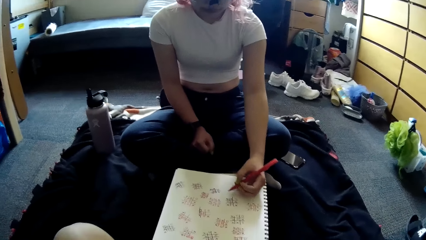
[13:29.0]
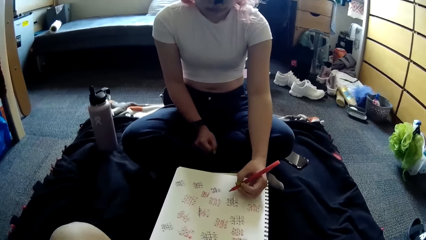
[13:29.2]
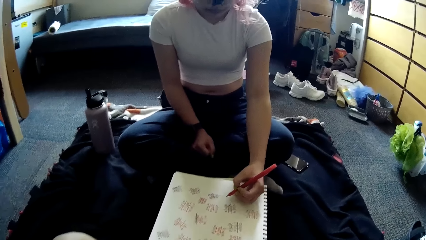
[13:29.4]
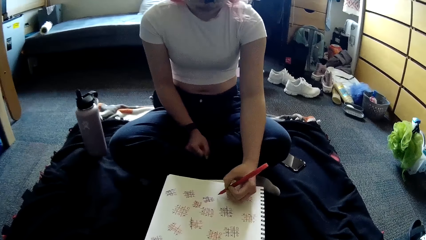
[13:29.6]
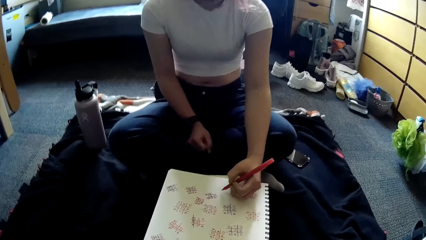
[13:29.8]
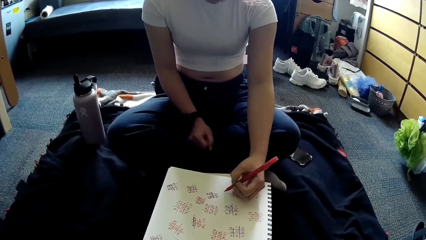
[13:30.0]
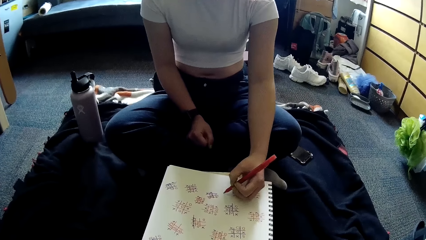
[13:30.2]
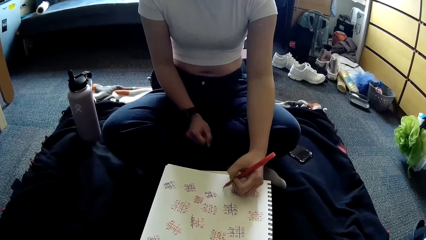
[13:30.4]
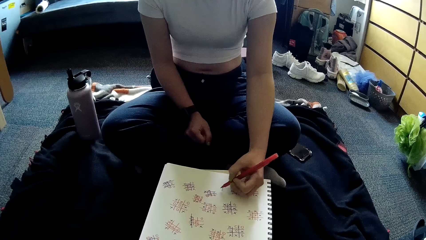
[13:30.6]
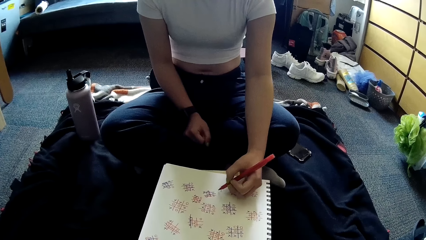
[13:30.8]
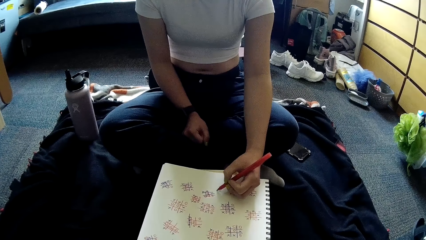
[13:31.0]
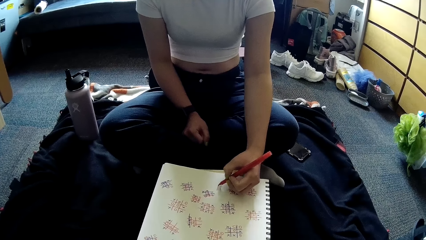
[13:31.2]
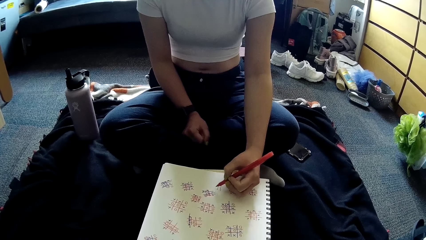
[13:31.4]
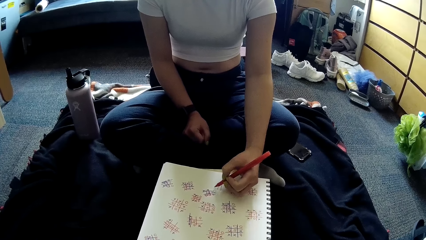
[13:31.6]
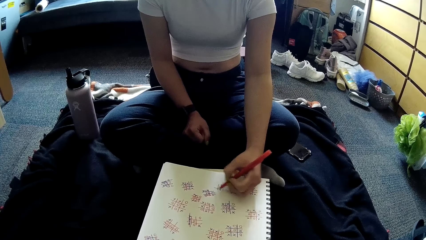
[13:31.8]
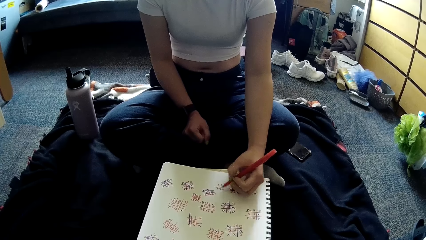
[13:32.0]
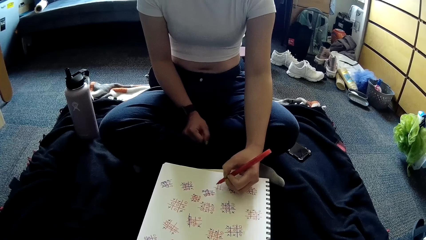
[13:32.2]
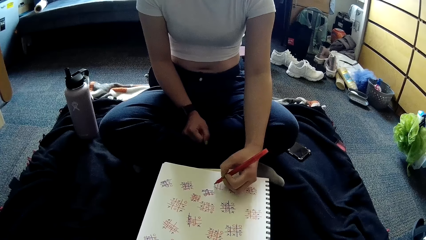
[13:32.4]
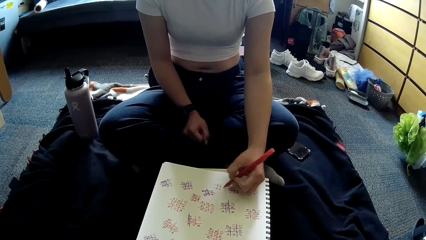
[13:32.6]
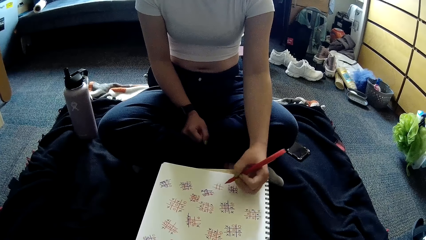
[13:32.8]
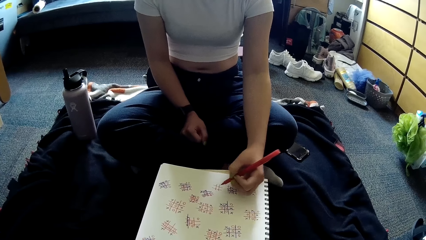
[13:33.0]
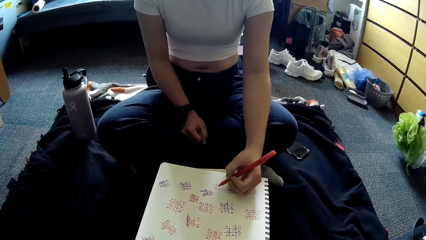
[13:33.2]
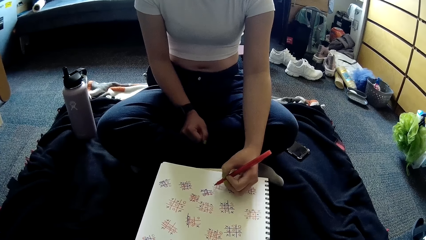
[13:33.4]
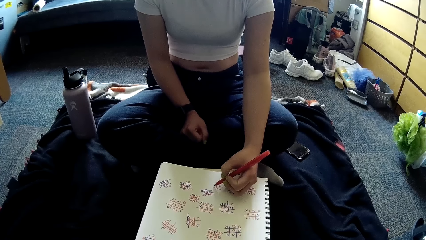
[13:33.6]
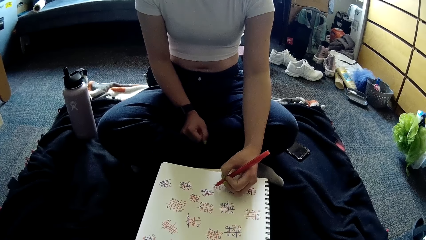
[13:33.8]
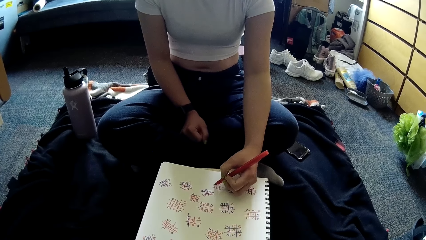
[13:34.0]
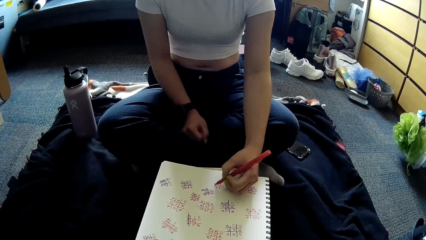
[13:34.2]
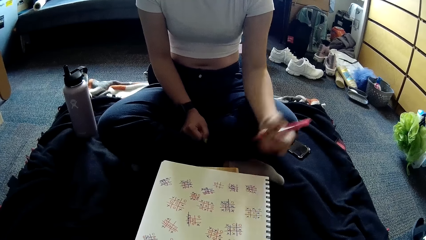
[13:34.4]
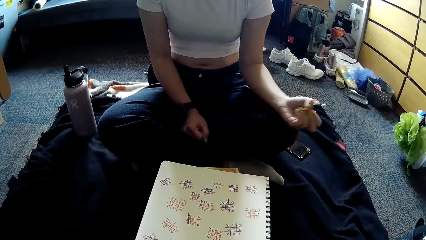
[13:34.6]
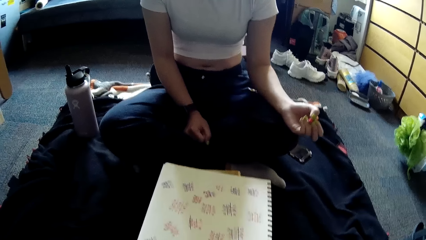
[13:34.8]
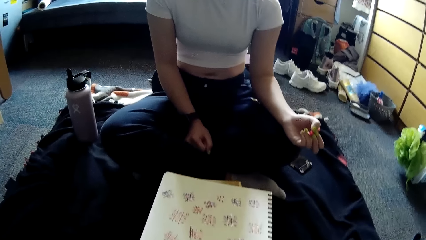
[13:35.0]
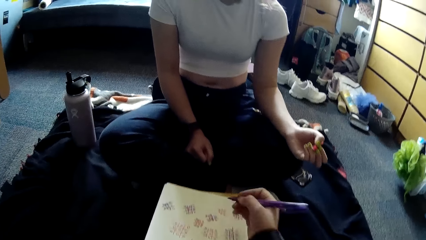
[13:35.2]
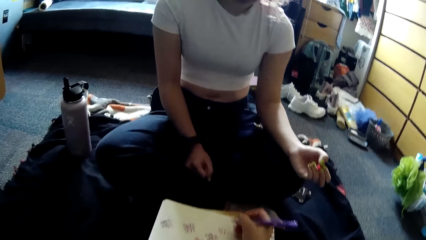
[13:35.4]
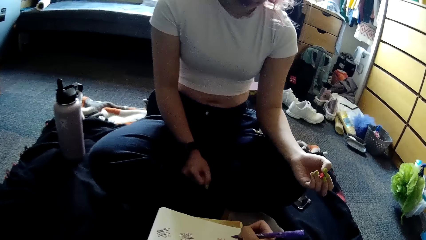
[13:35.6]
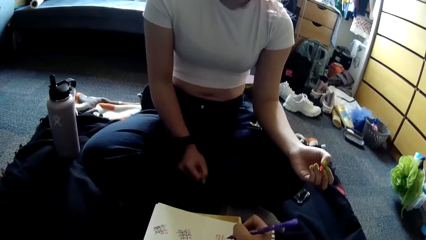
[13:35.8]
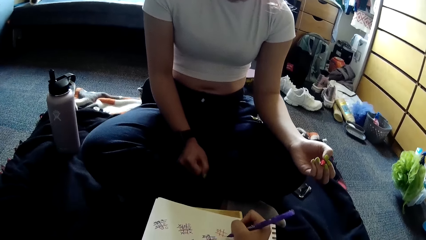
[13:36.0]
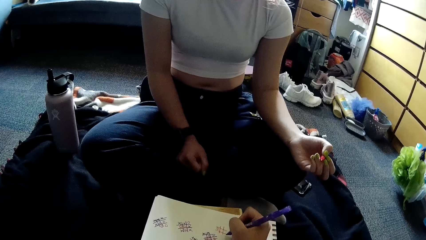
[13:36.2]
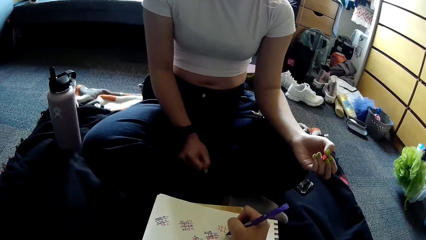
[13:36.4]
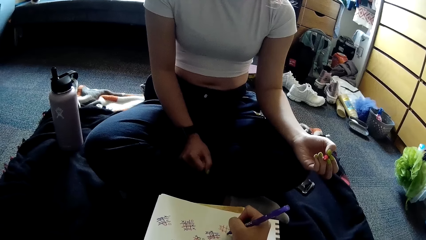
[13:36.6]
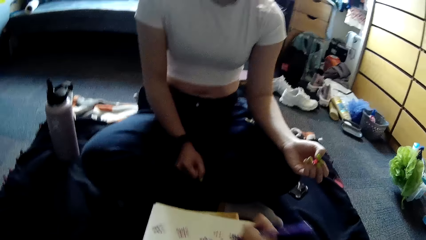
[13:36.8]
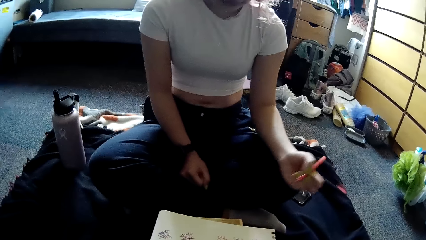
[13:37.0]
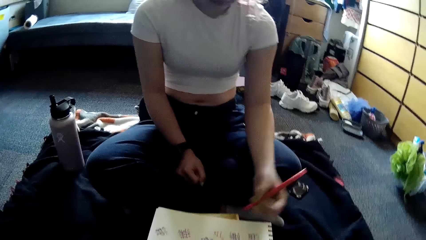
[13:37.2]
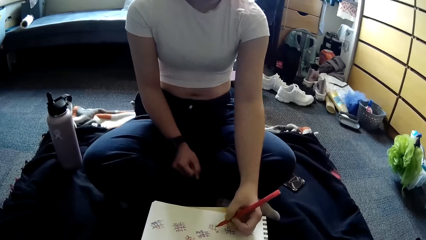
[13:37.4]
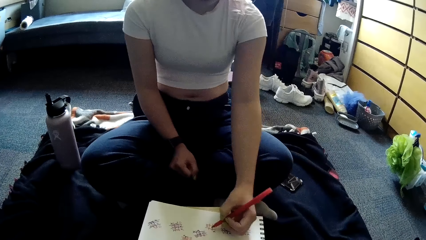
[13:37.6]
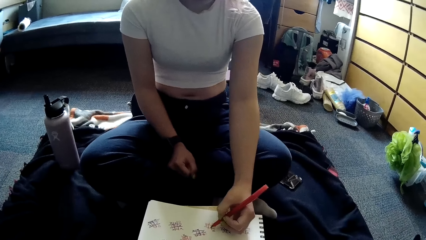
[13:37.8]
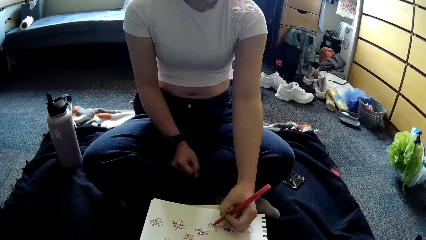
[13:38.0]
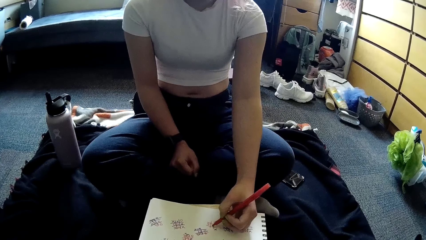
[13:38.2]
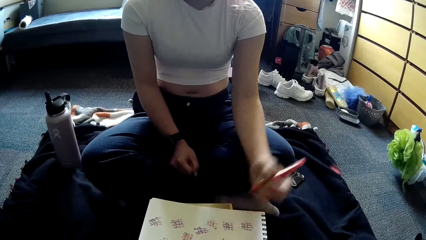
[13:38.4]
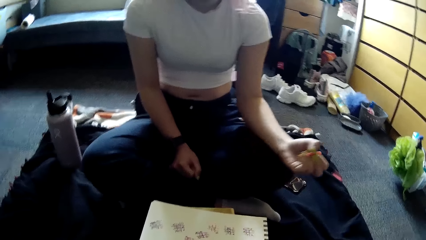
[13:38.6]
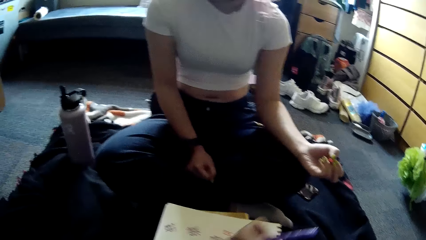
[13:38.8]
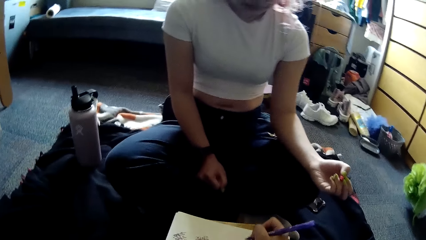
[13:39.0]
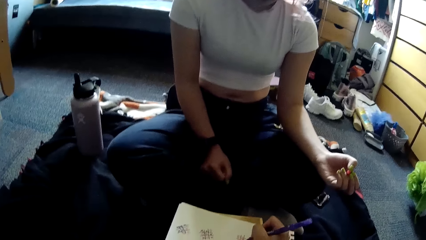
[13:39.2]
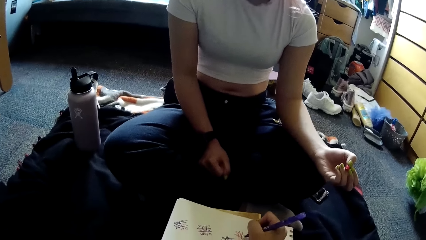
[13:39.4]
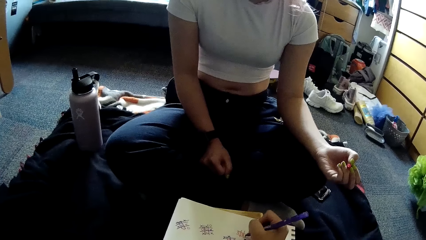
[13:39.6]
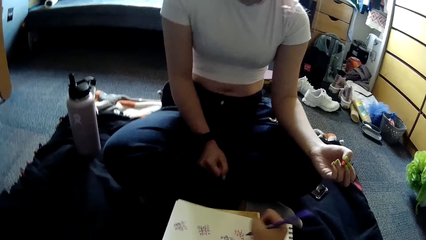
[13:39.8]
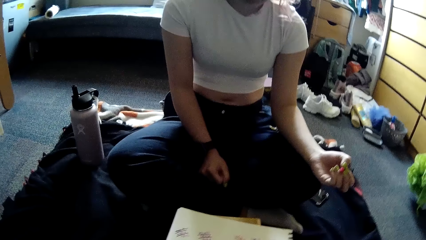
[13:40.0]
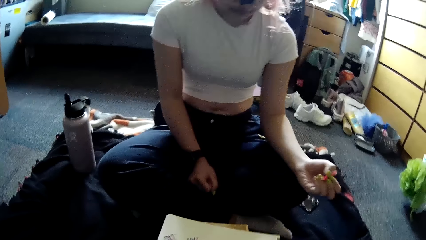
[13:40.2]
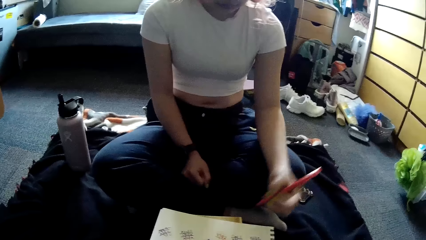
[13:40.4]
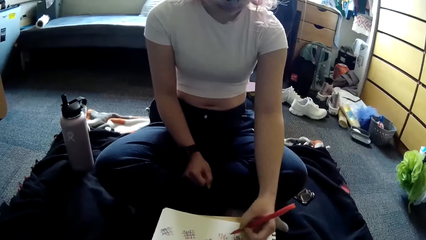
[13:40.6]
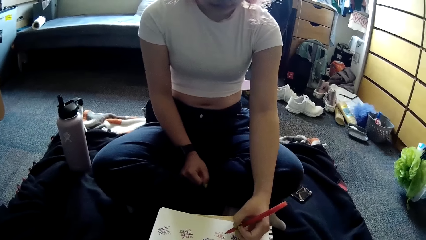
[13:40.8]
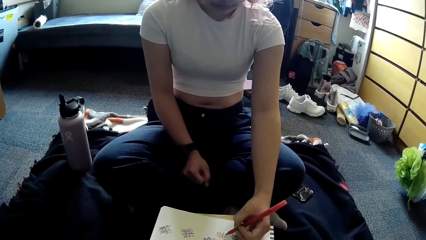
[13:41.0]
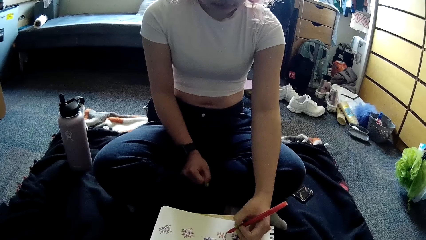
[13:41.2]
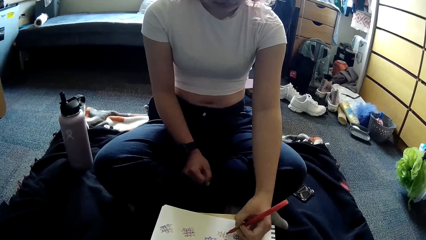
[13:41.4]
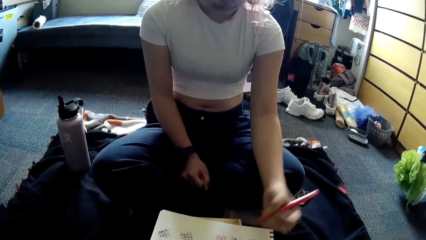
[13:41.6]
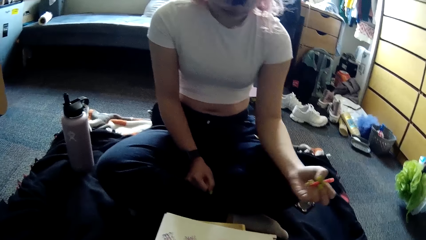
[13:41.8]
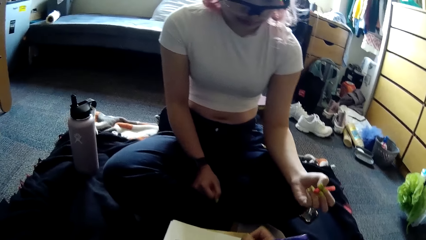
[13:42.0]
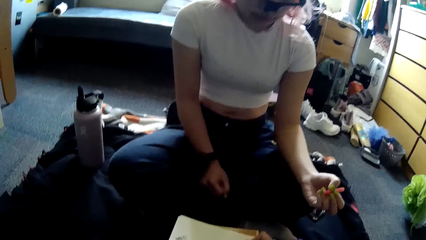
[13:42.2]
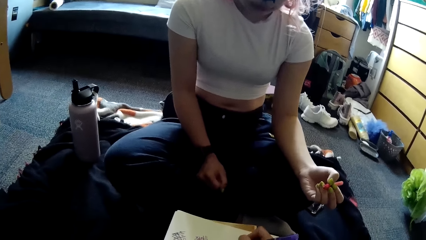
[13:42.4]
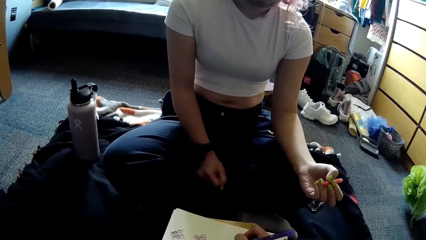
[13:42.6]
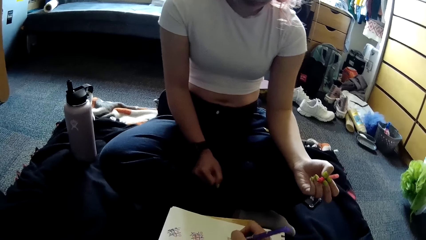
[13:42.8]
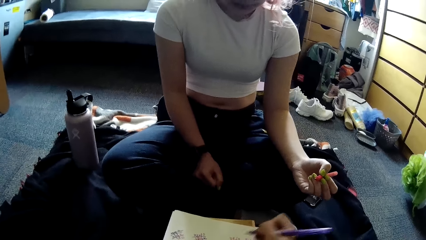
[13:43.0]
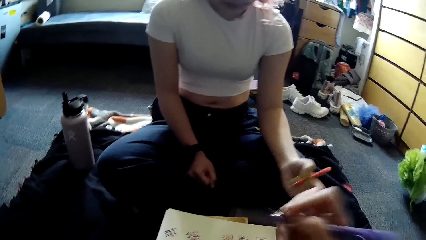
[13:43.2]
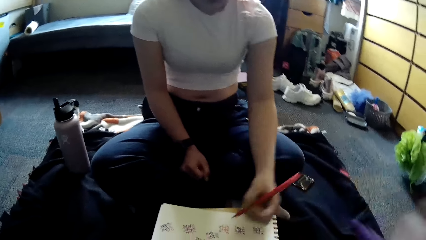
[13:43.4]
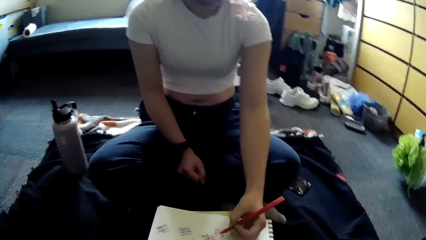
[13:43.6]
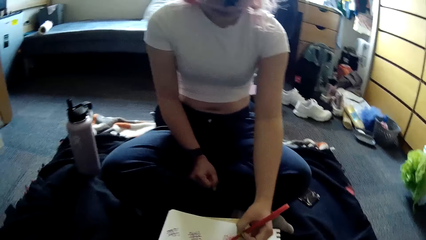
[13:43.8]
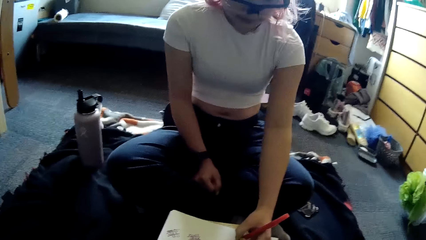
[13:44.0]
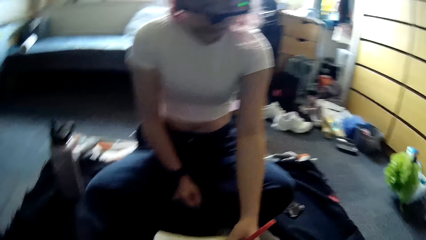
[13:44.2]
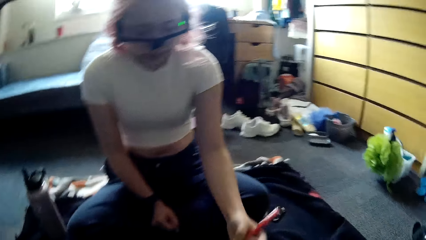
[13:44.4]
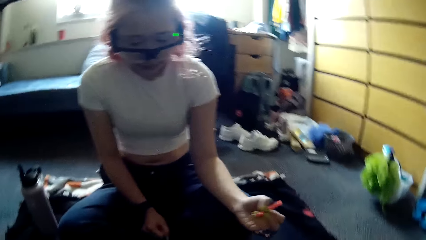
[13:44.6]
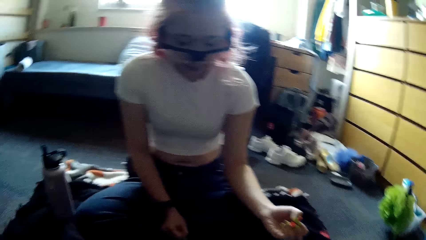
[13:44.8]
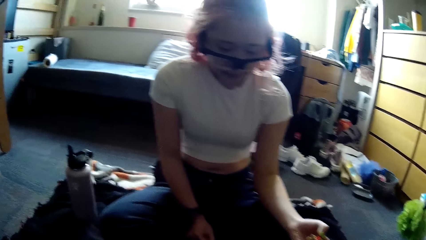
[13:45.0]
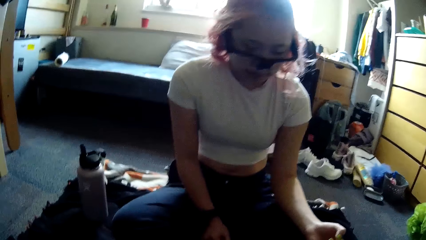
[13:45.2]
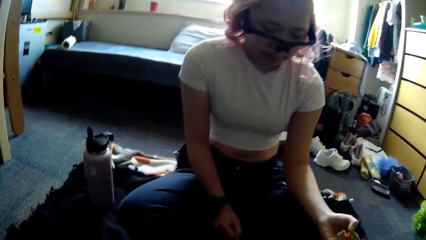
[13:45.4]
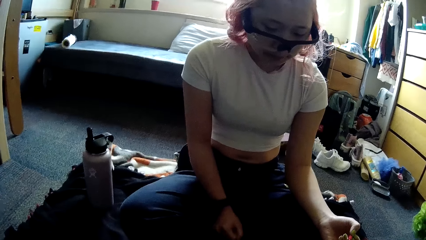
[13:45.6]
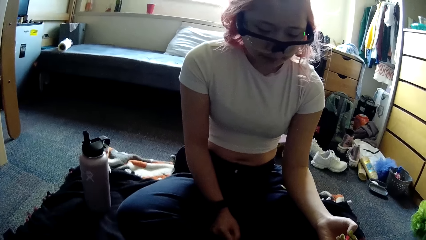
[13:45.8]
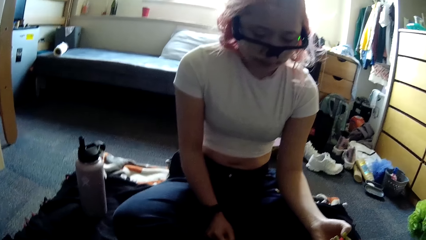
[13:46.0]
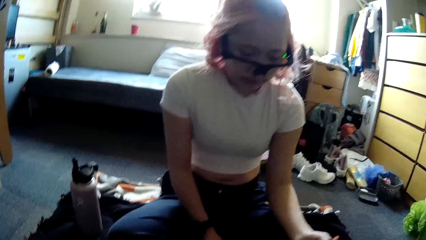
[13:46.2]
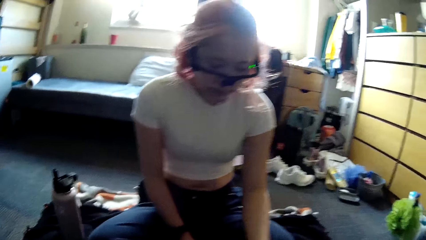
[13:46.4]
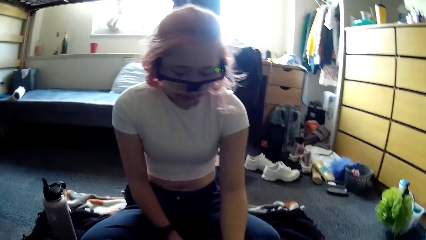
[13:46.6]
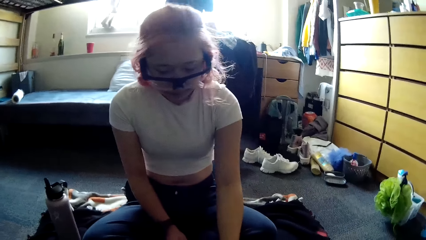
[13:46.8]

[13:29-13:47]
A woman writes on the paper with the pen in her left hand. The camera wearer raises her hand. She writes on the paper with the pen in her right hand. The woman writes on the paper with the pen in her left hand. The camera wearer raises her hand. She writes on the paper with the pen in her right hand. The woman writes on the paper with the pen in her left hand. The camera wearer writes on the paper with the pen in her right hand. She raises her hand. The woman writes on the paper with the pen in her left hand. The camera wearer stares at the woman.
